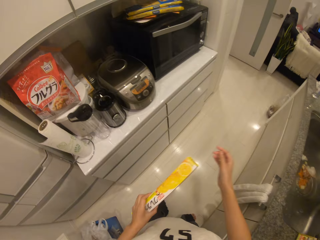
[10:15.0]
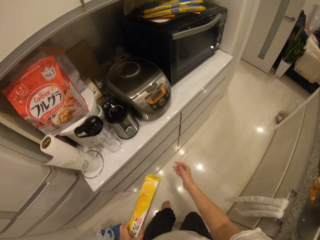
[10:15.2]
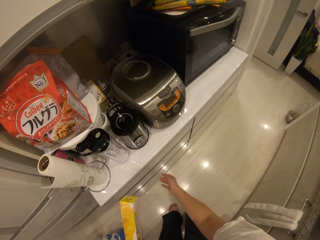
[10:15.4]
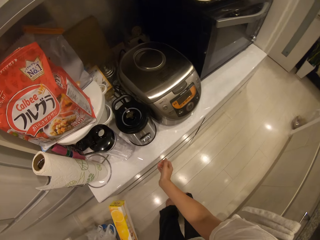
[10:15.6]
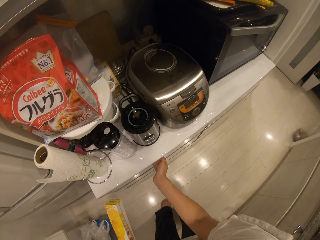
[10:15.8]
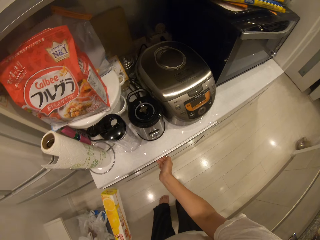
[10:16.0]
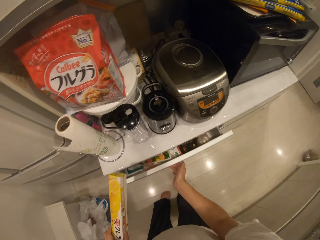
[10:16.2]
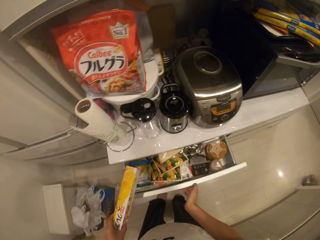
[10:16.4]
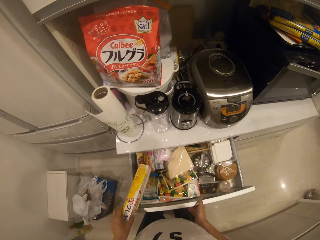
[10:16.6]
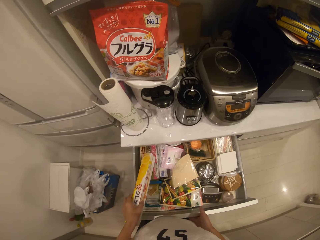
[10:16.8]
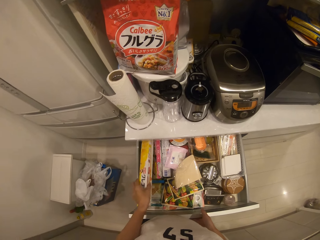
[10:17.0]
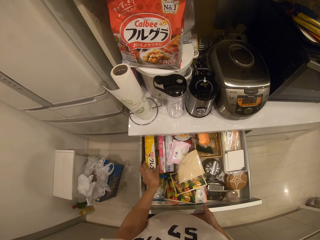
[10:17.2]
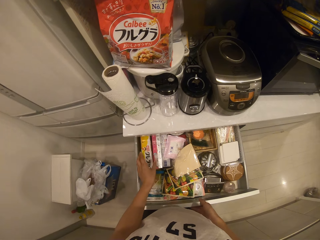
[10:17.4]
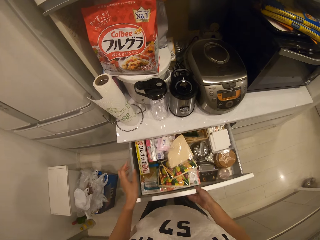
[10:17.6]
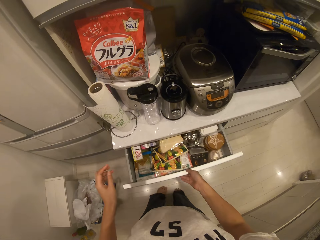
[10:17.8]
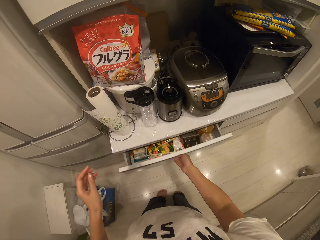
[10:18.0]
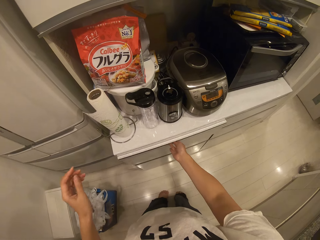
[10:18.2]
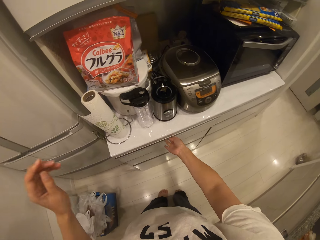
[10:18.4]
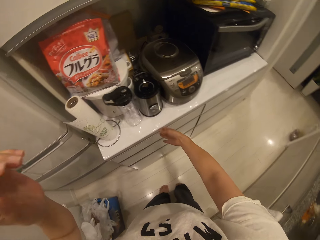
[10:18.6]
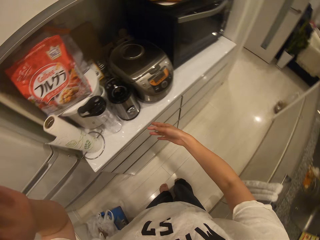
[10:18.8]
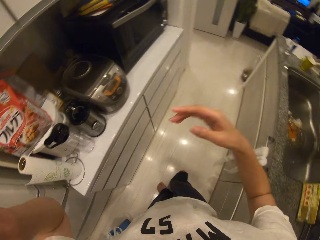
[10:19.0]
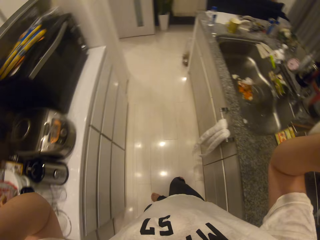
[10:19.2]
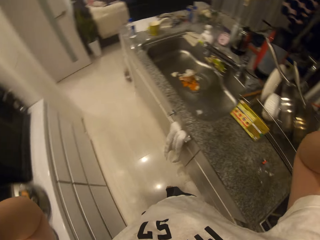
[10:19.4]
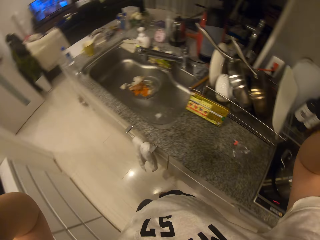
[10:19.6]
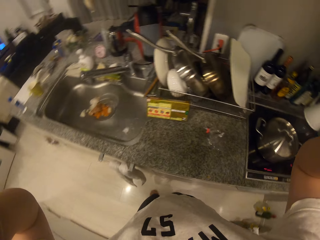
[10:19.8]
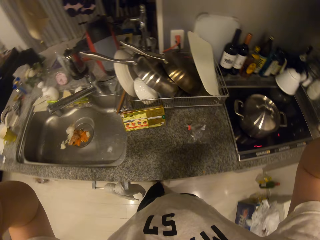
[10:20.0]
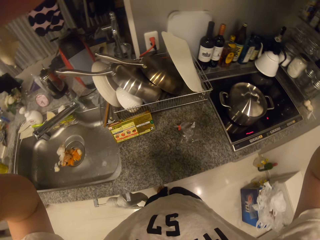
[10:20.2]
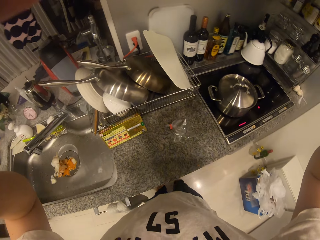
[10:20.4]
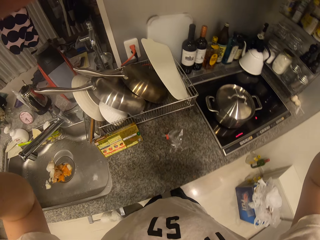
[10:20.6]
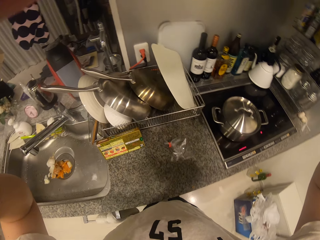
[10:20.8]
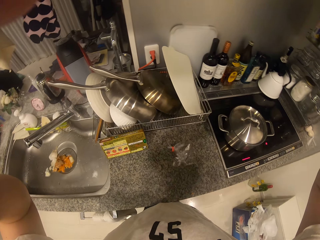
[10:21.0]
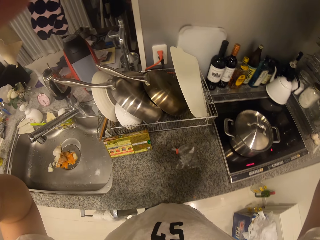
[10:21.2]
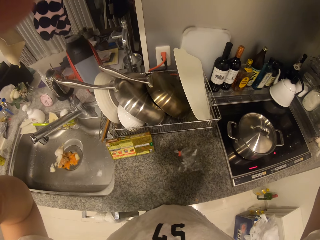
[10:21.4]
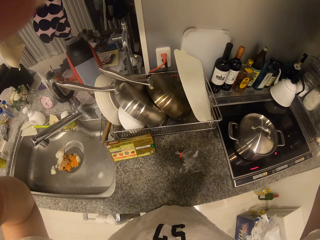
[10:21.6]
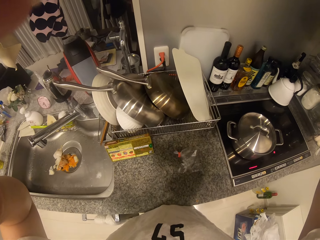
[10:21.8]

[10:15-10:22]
The camera wearer turns facing the drawer and touches the drawer. He opens the drawer with his right hand. He places the pack of polythene in the drawer with his left hand. He closes the drawer with his right hand. He raises his hands. He turns facing the cooker.
